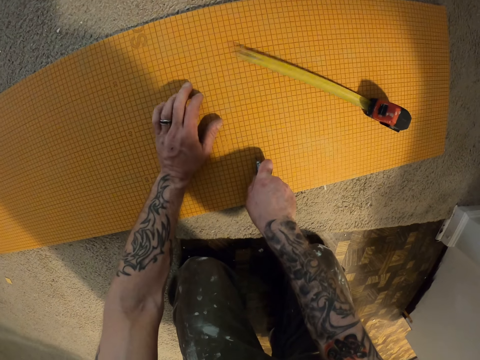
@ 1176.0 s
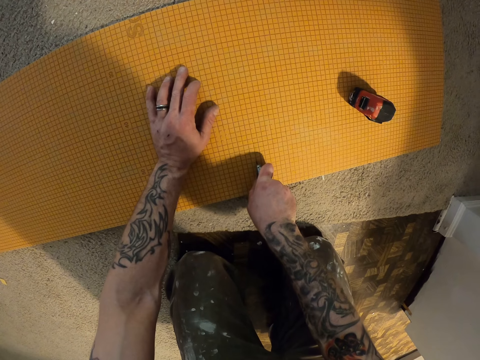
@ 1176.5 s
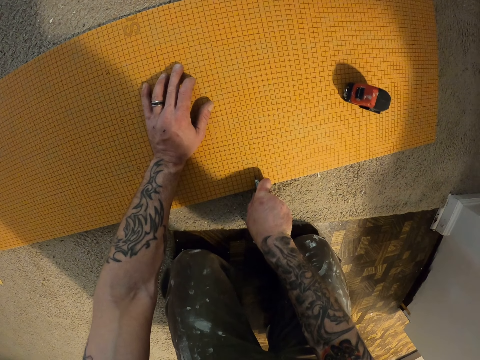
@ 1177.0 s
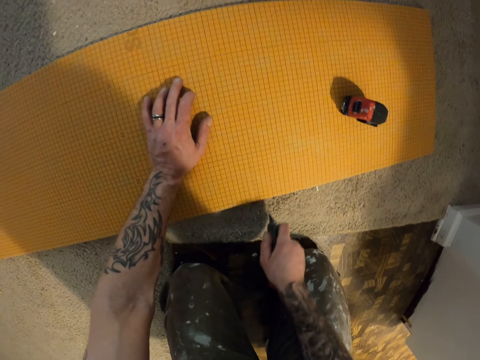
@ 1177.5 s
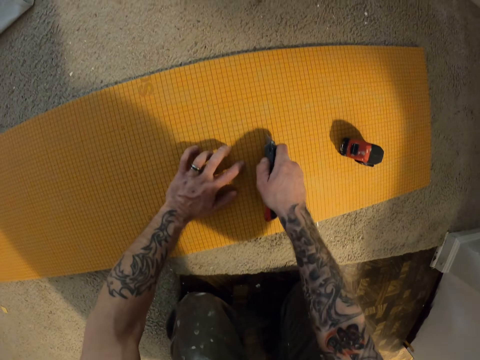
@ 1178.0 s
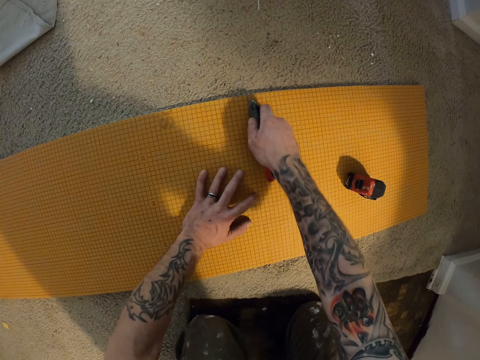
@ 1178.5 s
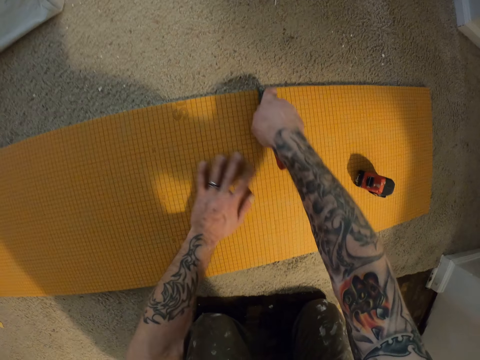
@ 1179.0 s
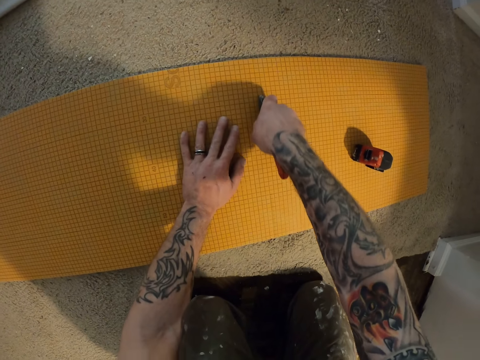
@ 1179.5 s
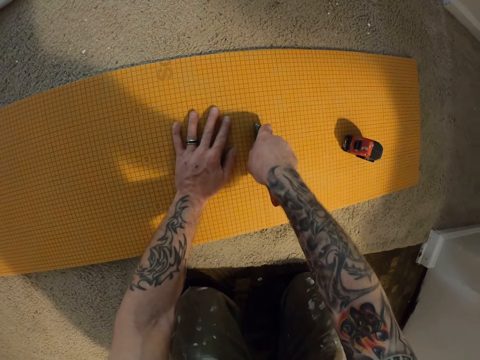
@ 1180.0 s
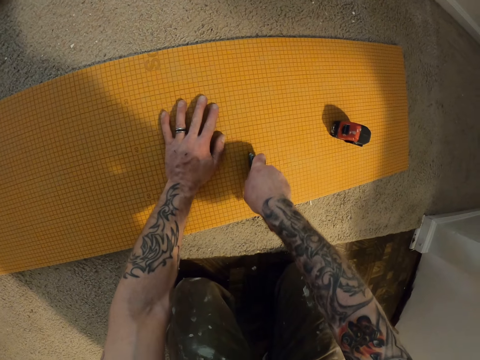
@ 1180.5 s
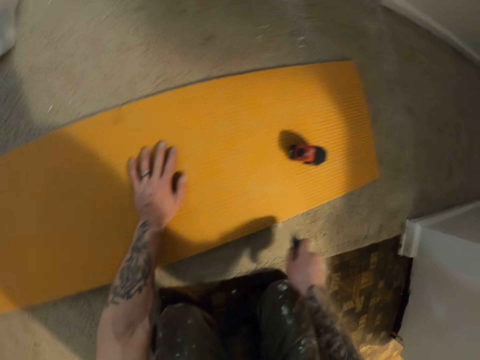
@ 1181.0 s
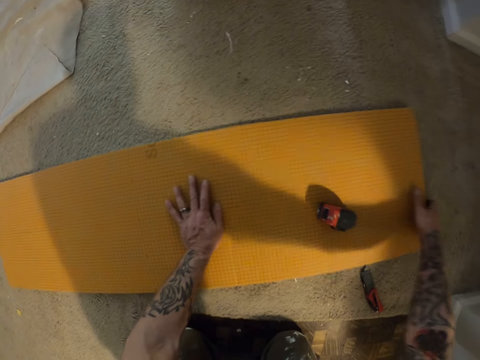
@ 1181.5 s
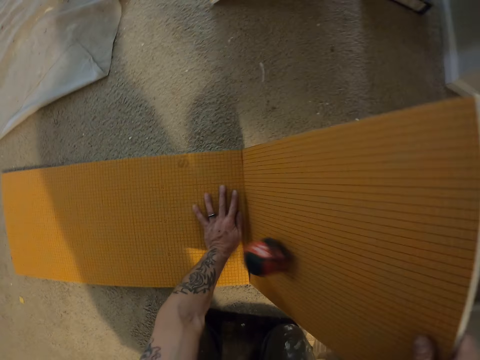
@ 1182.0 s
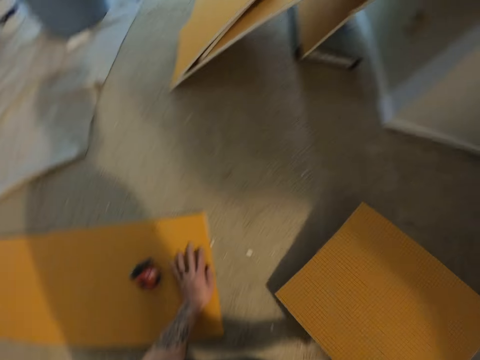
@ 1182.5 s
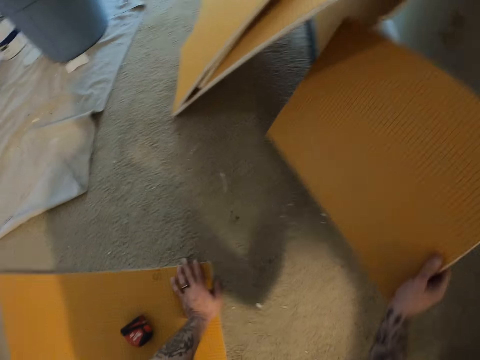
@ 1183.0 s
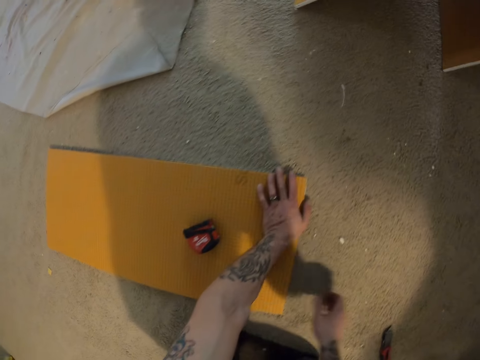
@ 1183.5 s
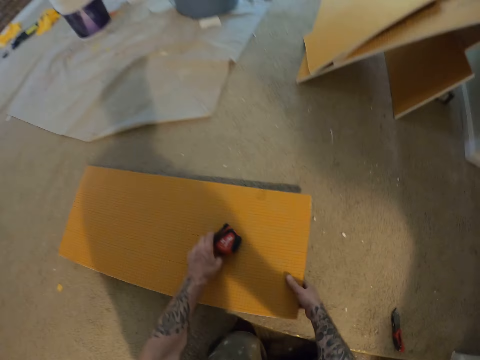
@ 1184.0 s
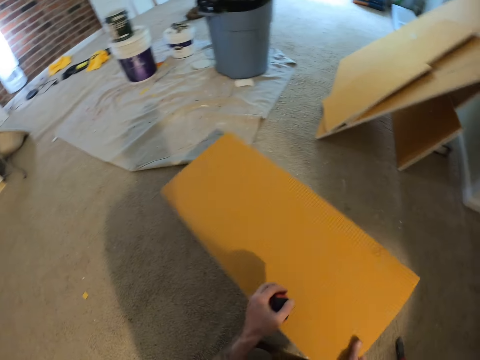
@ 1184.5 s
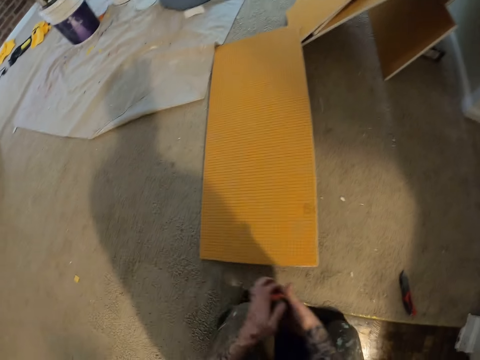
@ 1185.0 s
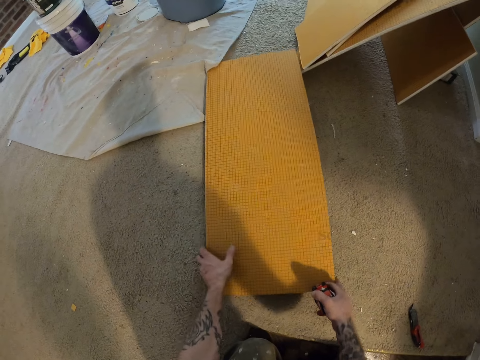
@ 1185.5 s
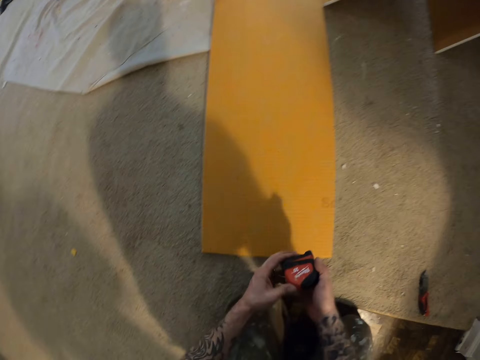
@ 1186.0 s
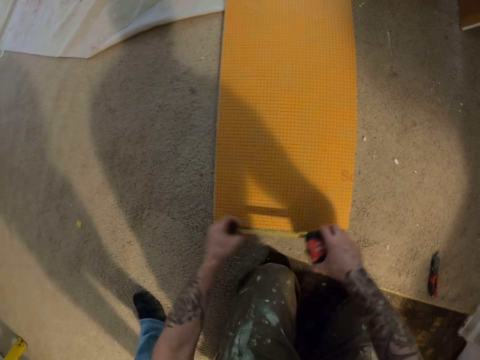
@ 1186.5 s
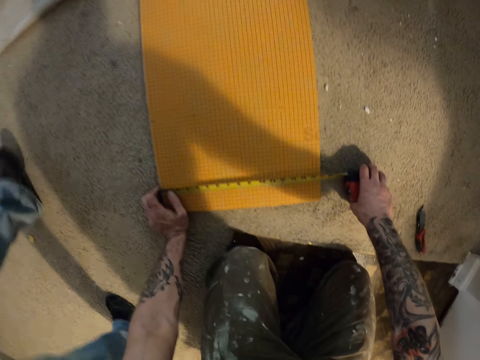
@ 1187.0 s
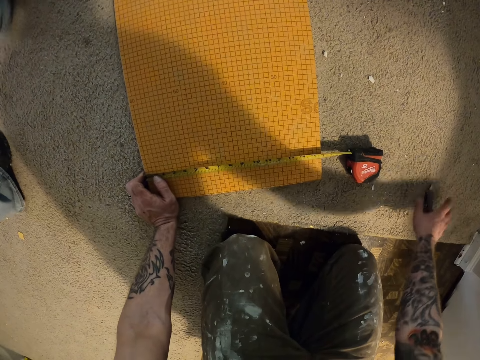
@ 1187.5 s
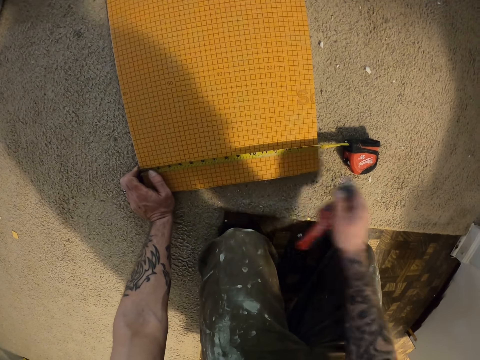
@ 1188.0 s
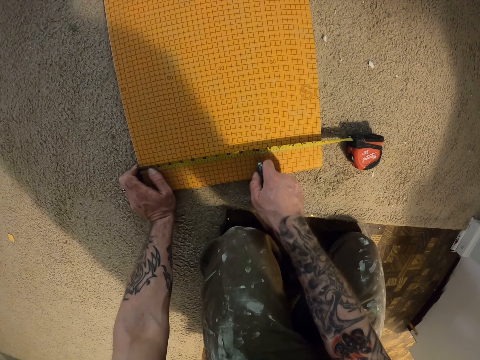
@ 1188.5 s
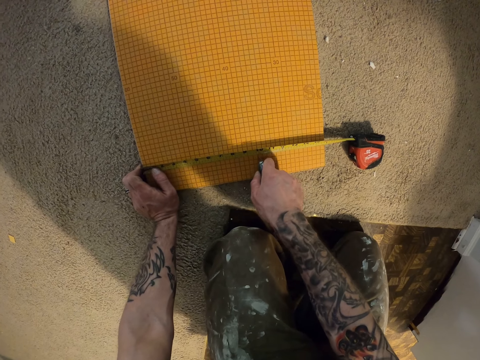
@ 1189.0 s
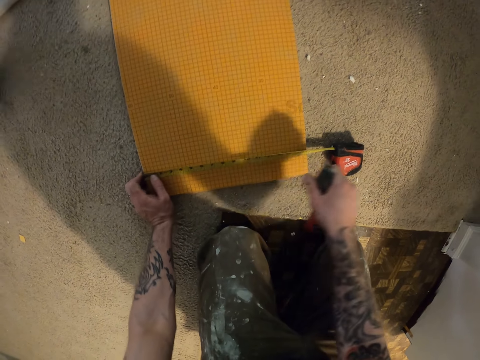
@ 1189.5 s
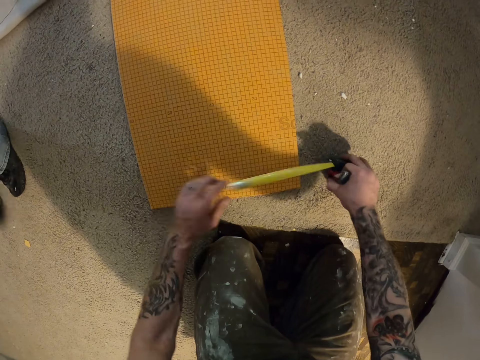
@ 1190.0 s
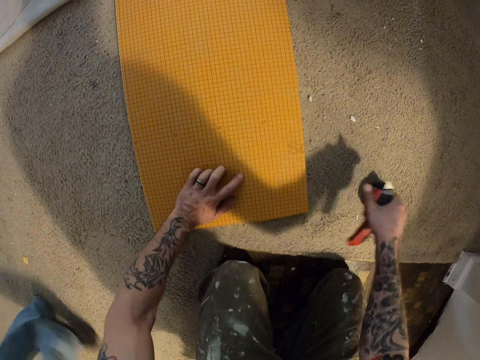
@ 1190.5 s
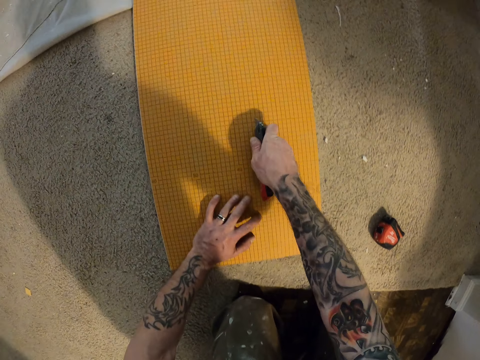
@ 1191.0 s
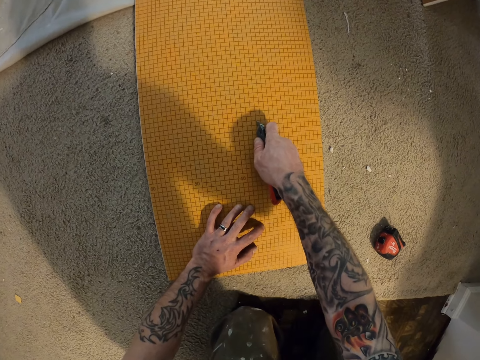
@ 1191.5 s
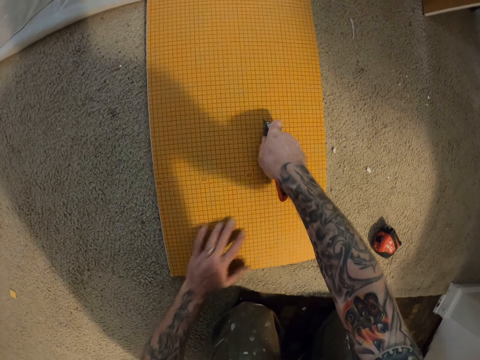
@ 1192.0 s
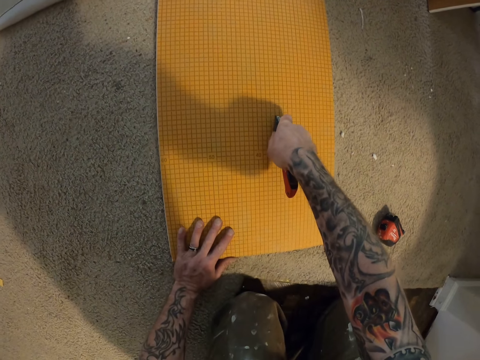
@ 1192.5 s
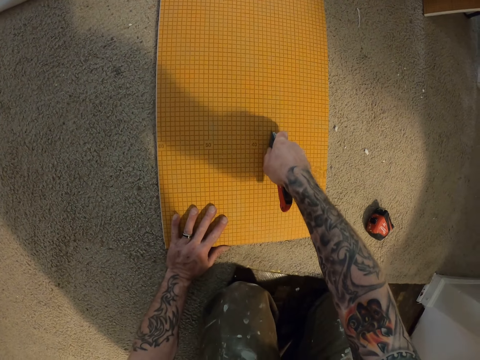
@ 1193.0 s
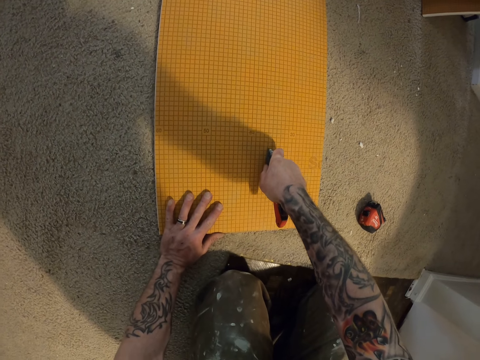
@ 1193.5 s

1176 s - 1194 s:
The camera wearer puts down a cutter knife or folding knife on the floor. They remove one half of the tile backer board. They cut the tile backer board or wall paper with a hand. They drop the tile backer board against the wall. They move the wall paper on the floor. They pick up the tape measure on the tile backer board. They turn the tile backer board on the floor. They measure the tile backer board on the floor with the tape measure. They pick up the cutter knife on the floor. They cut the tile backer board with the cutter knife. They drop the tape measure on the floor. They cut the tile backer board with the cutter knife.

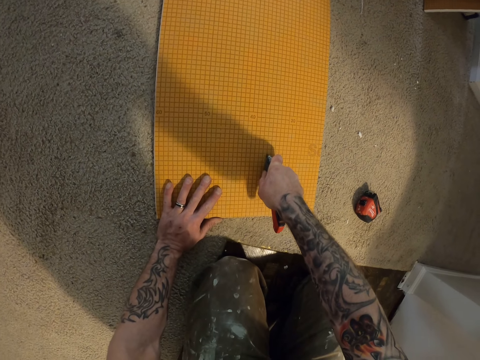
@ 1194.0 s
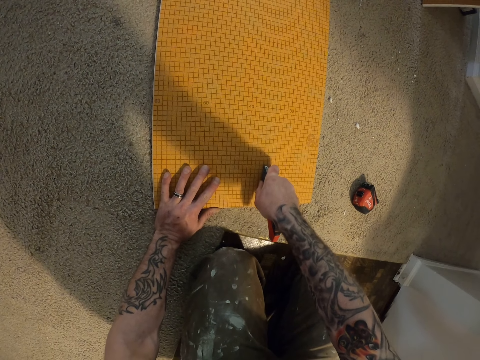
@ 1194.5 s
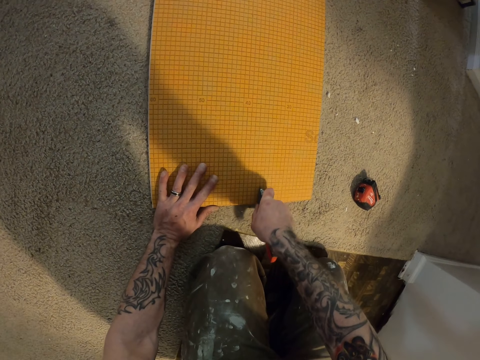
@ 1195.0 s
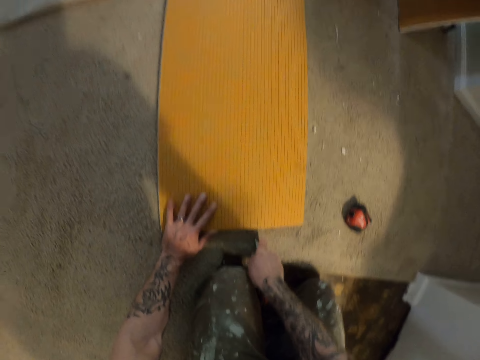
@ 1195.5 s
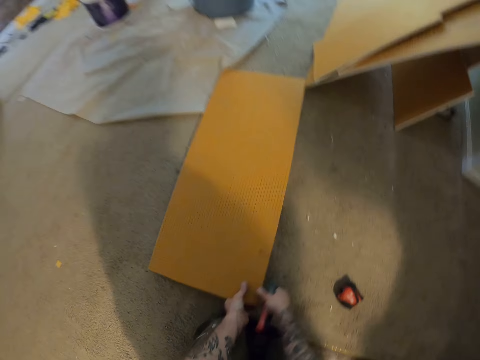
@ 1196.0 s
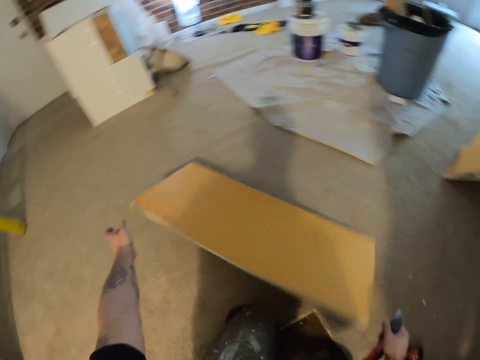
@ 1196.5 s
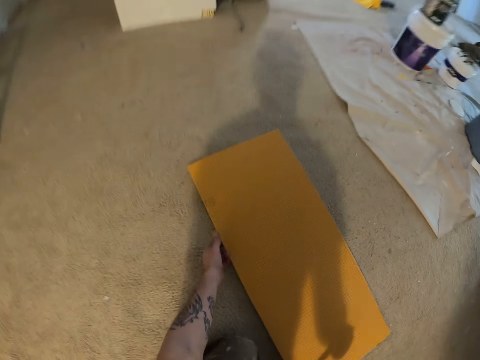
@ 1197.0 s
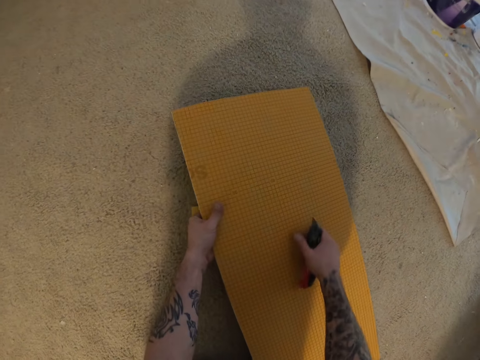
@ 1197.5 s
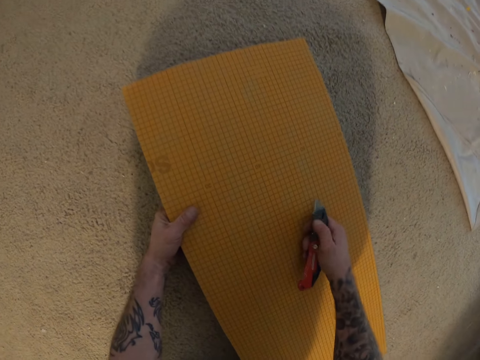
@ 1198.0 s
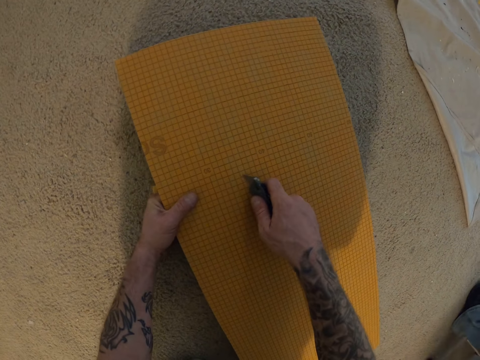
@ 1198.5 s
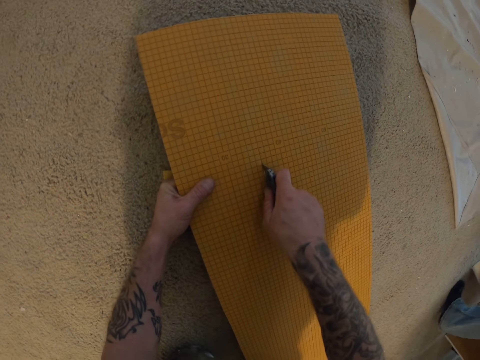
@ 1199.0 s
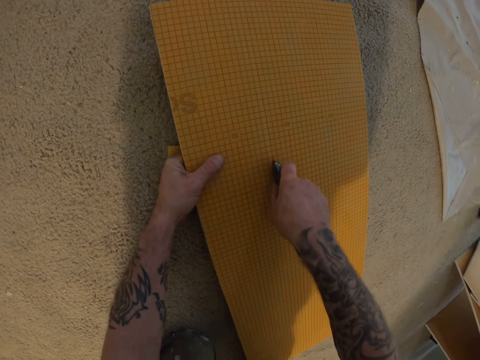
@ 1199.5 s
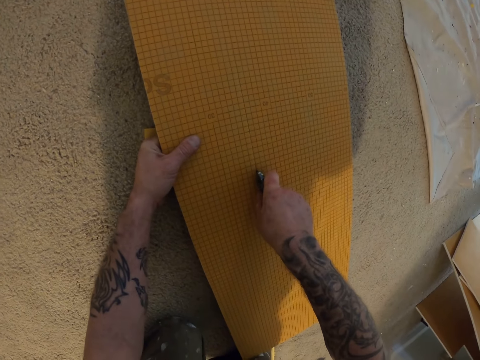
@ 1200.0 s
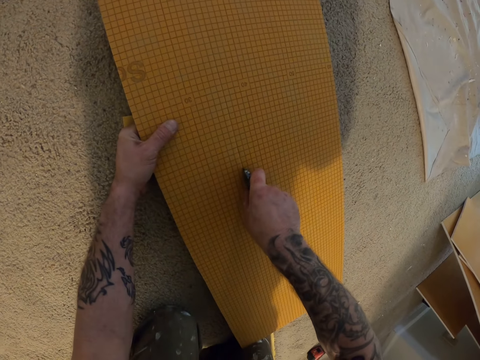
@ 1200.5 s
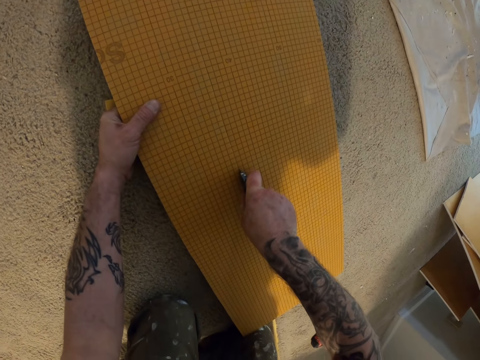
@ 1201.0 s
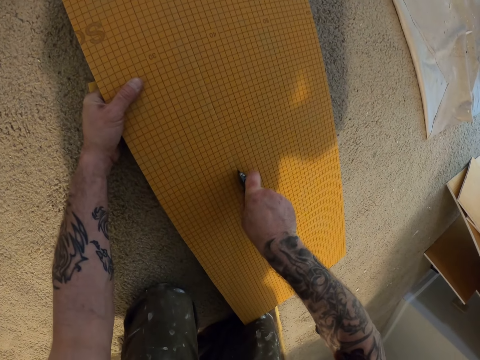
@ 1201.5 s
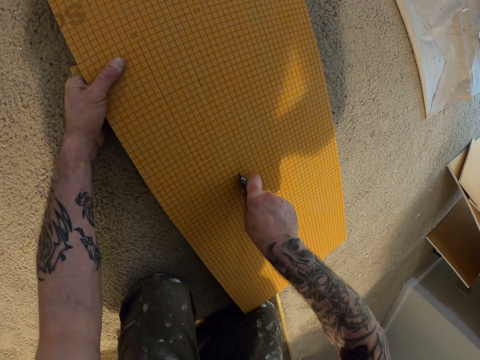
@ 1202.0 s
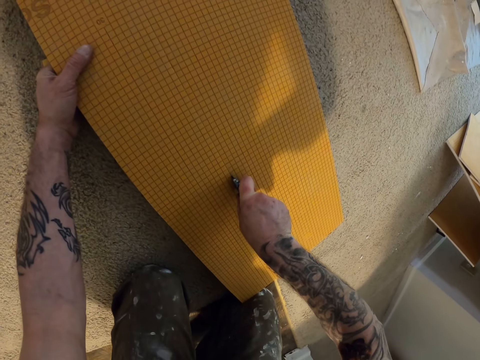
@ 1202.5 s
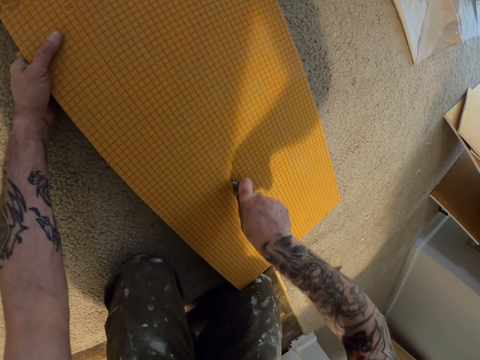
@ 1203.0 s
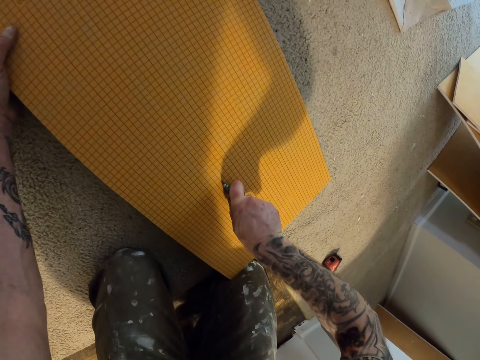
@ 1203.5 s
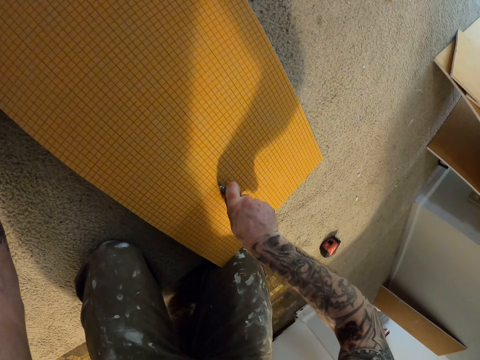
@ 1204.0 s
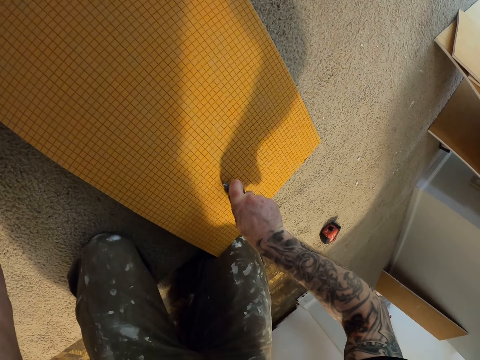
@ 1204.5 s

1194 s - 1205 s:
The camera wearer flips a wall paper on the floor. They cut the wall paper with a folding knife.
